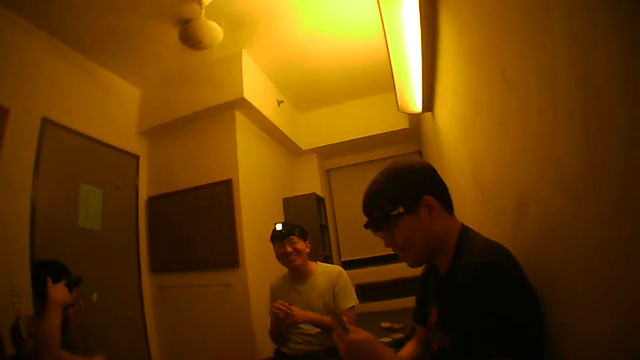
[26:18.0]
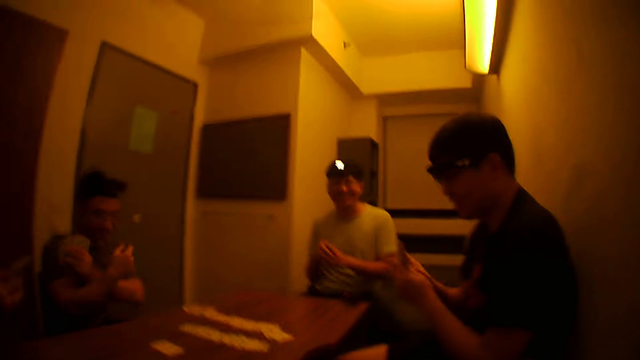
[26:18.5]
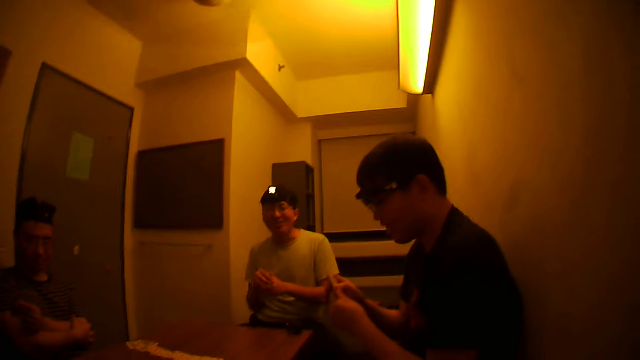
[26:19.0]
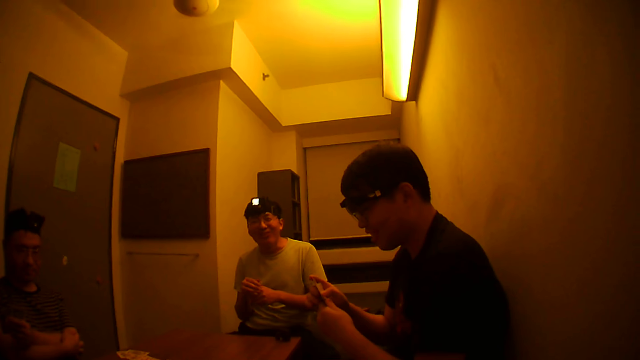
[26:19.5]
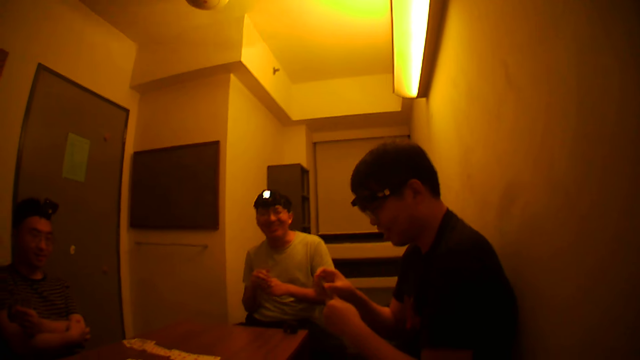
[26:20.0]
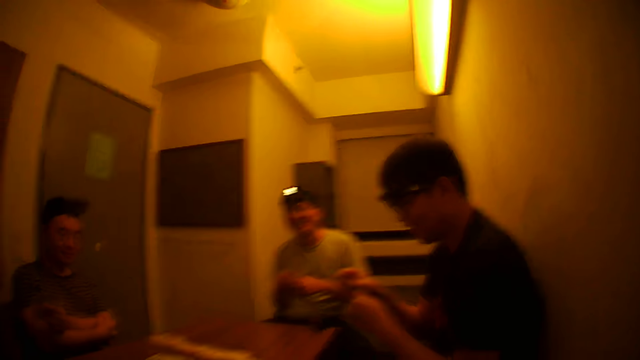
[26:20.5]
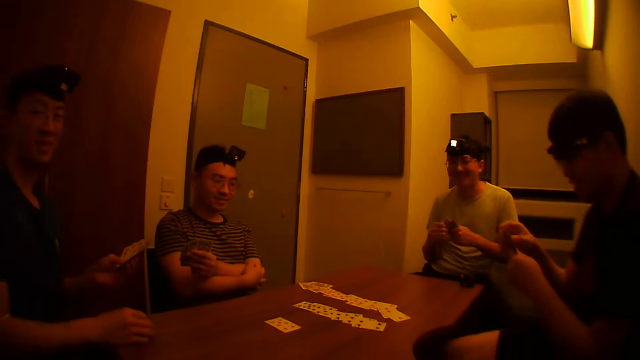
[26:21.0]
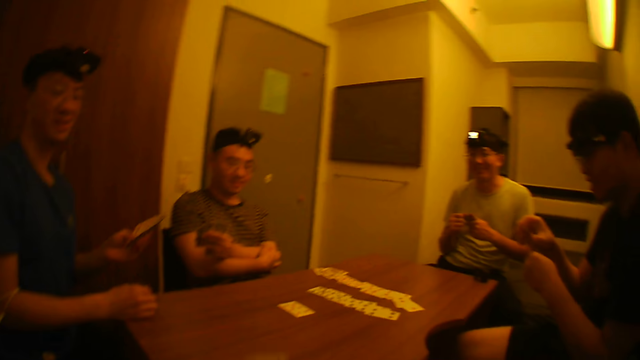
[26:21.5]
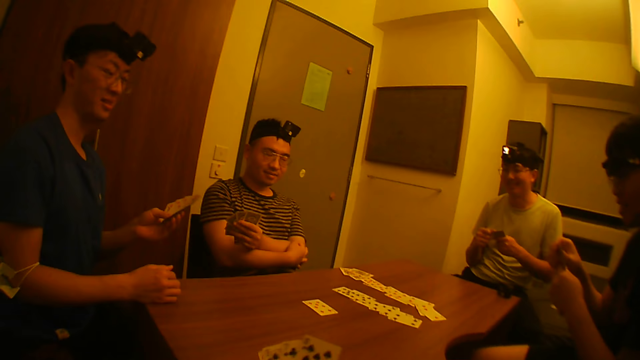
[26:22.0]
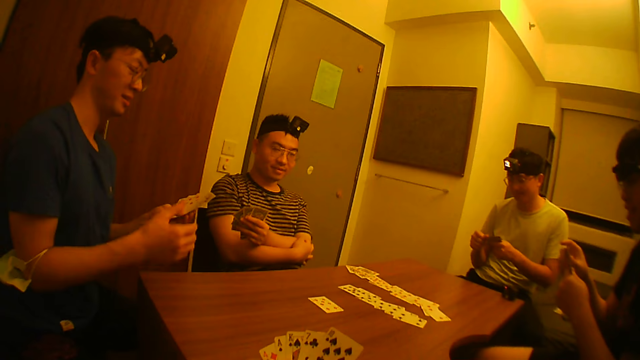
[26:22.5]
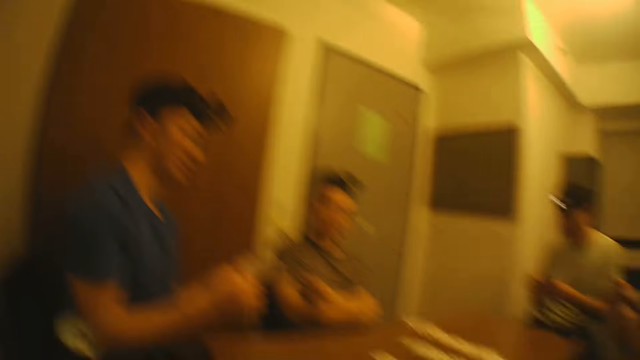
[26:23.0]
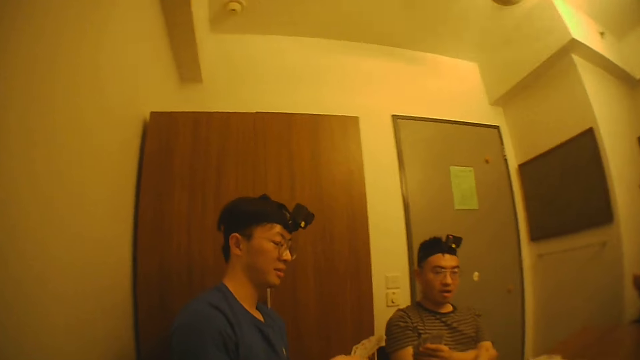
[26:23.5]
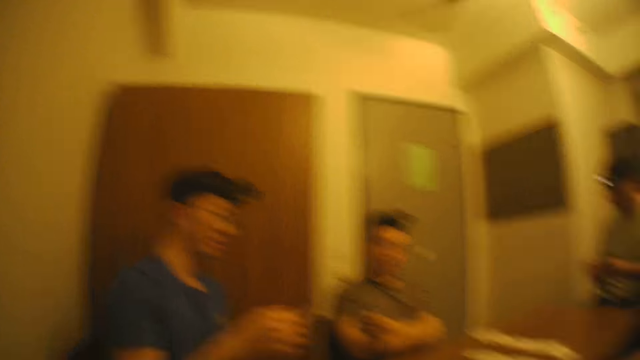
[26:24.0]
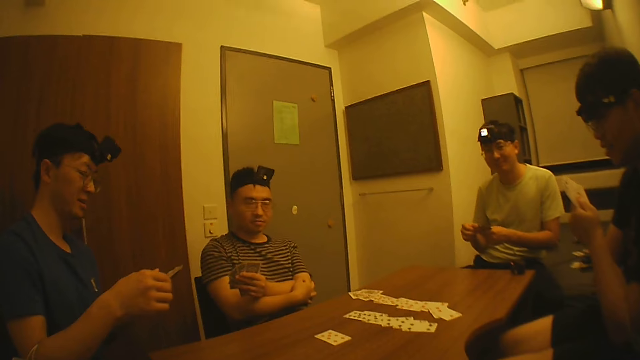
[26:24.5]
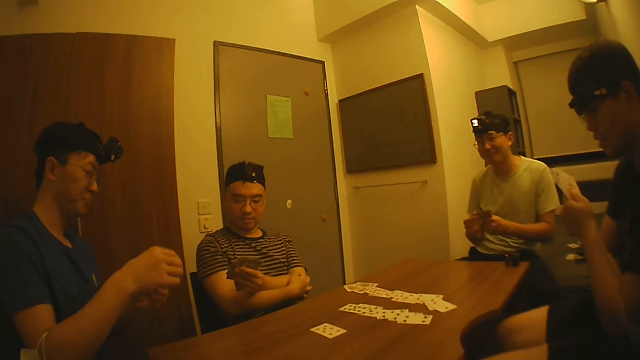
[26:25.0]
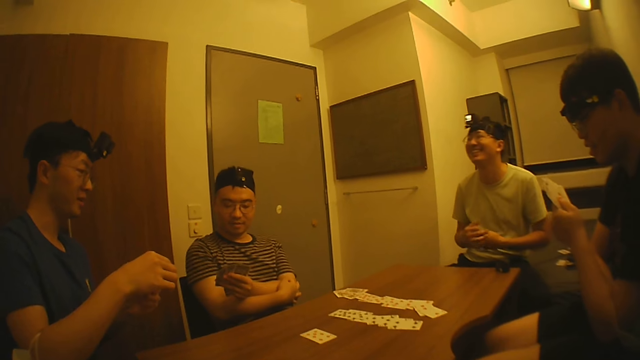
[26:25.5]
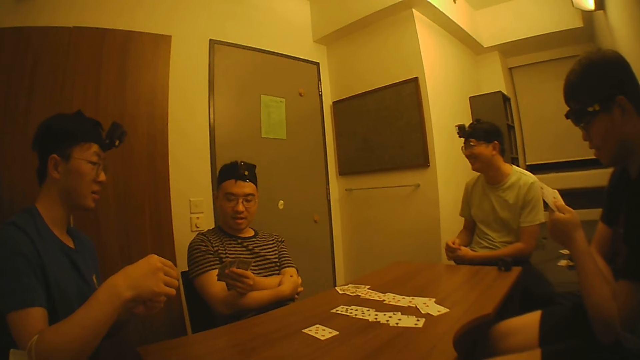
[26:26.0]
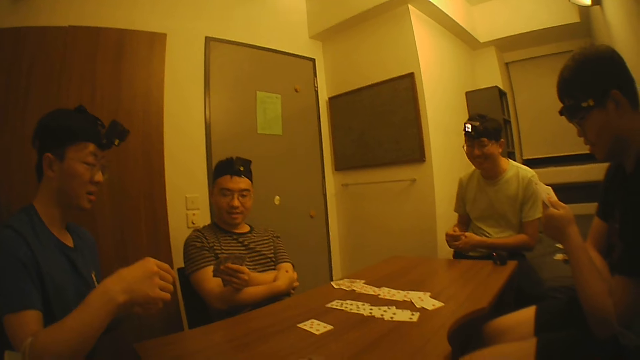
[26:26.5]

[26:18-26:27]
The camera wearer converses with the men. One of the men adjusts the cards in his left hand with his right hand.

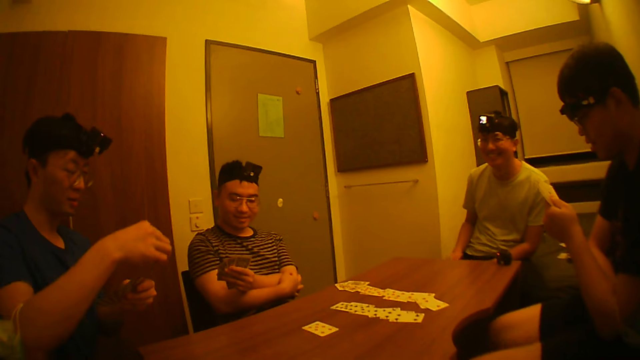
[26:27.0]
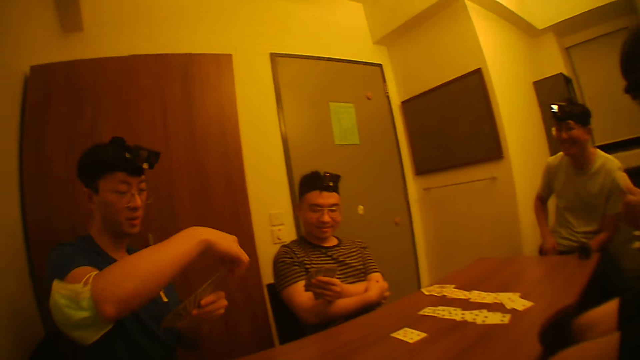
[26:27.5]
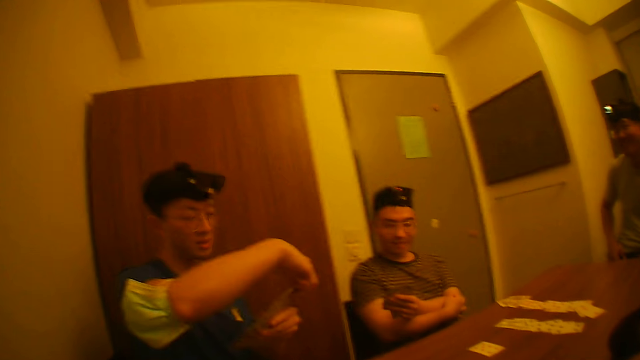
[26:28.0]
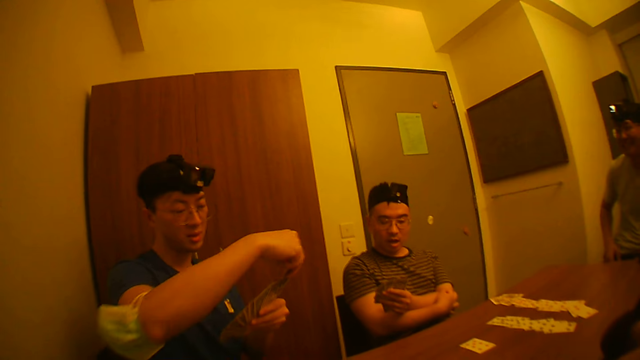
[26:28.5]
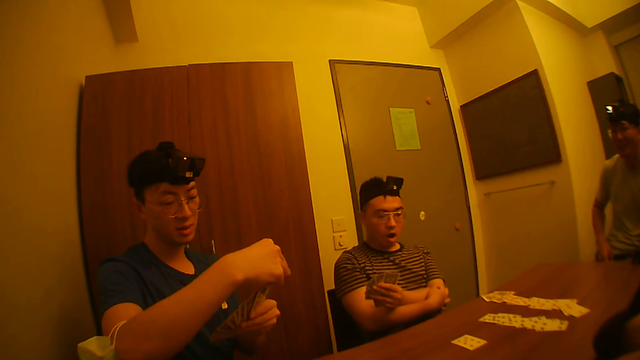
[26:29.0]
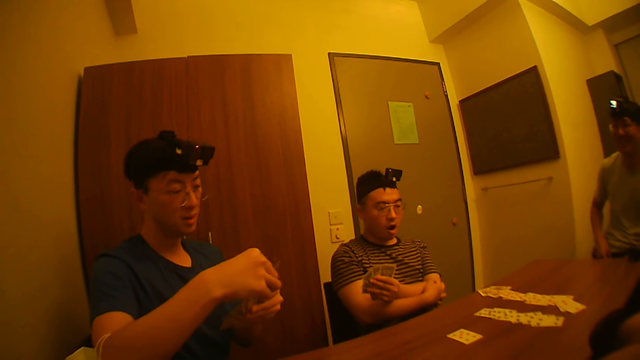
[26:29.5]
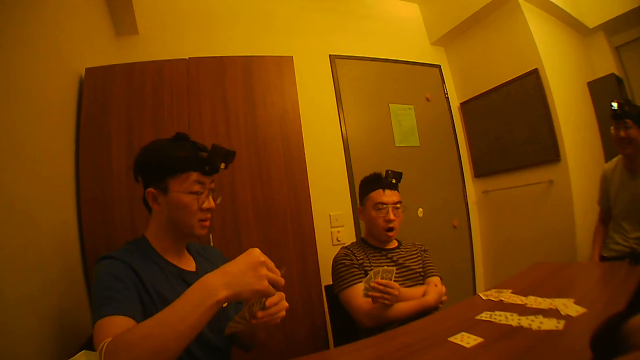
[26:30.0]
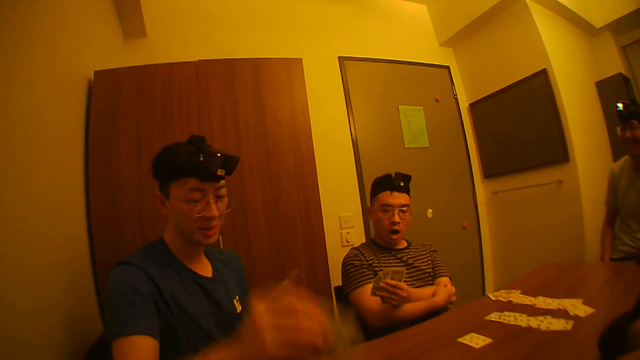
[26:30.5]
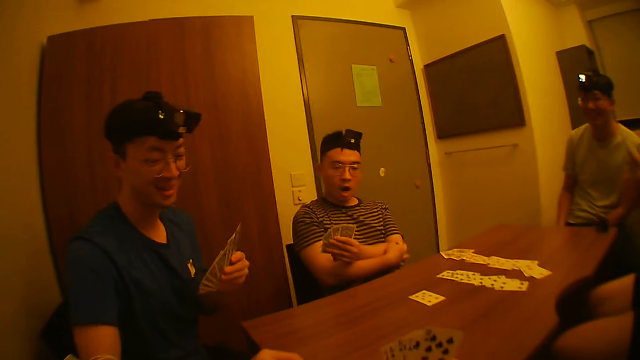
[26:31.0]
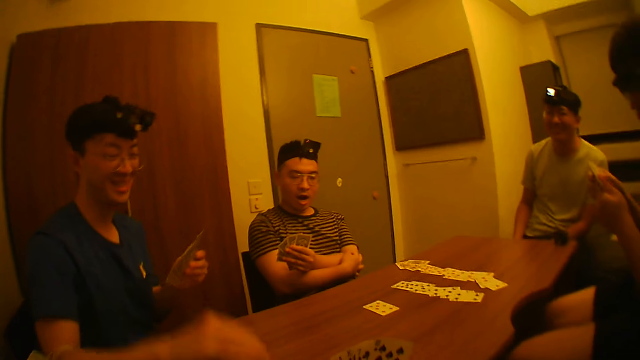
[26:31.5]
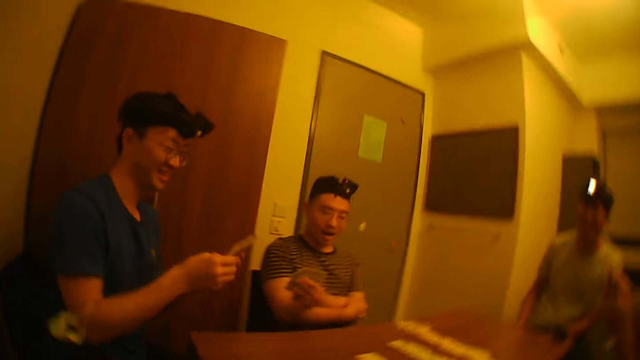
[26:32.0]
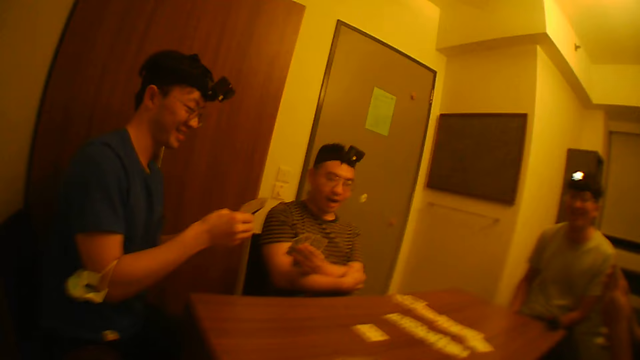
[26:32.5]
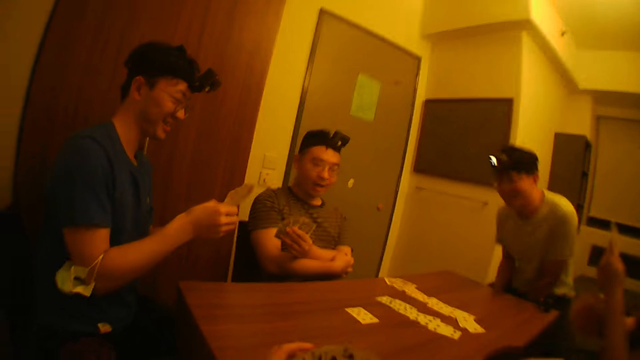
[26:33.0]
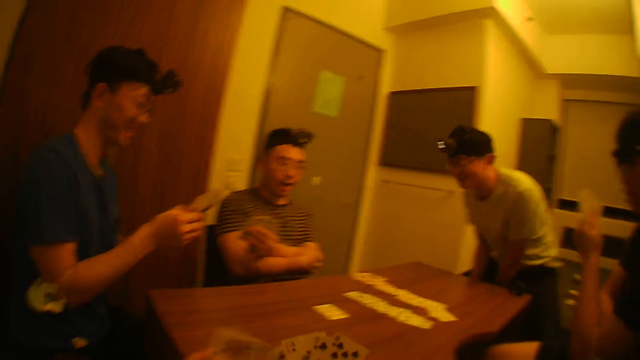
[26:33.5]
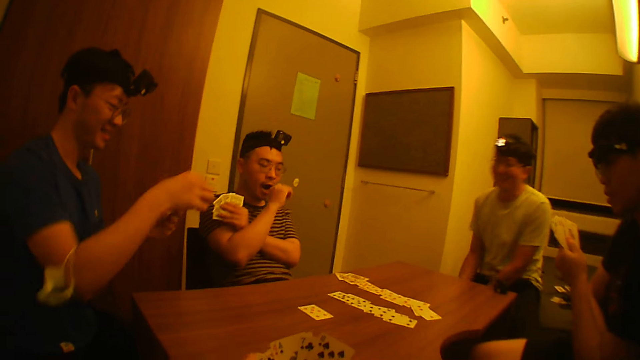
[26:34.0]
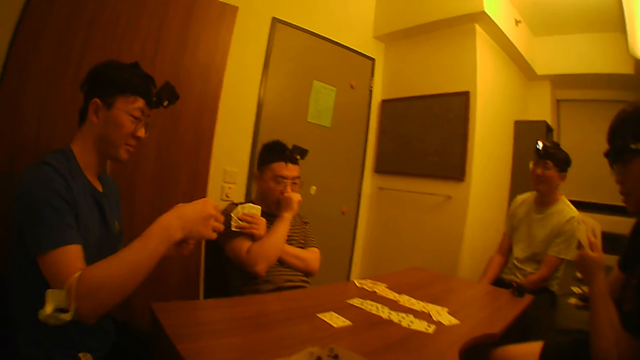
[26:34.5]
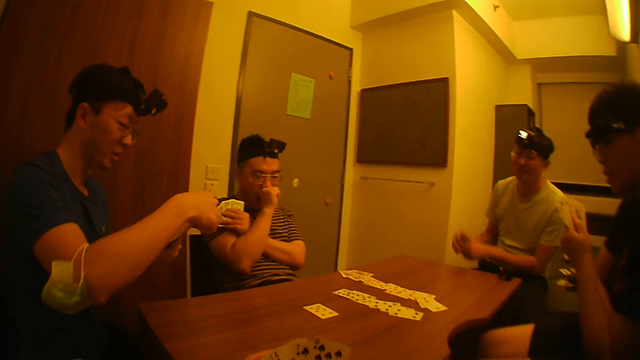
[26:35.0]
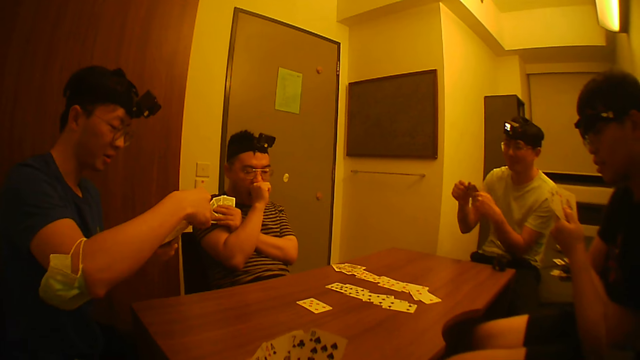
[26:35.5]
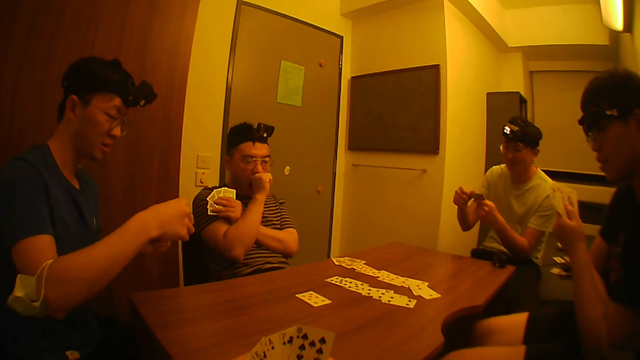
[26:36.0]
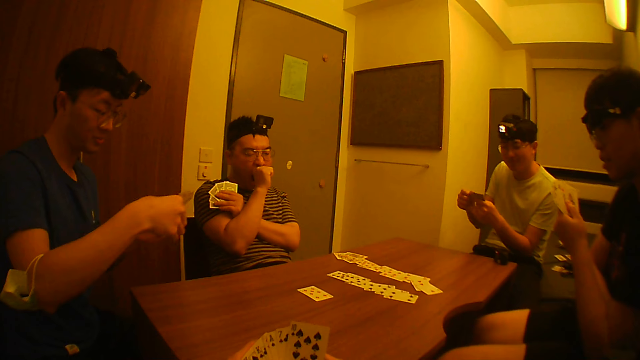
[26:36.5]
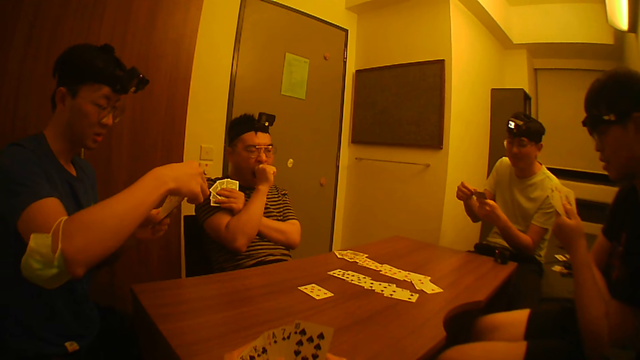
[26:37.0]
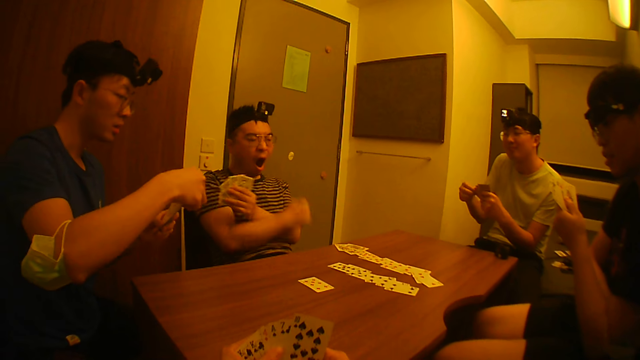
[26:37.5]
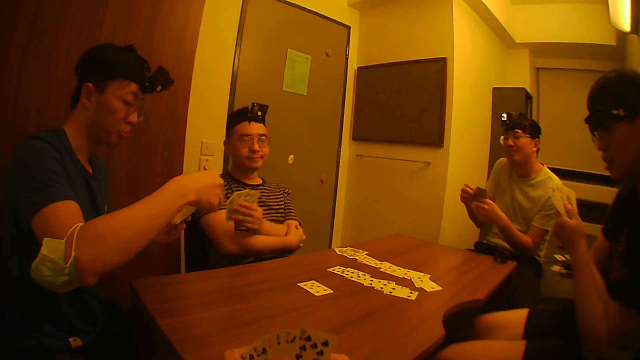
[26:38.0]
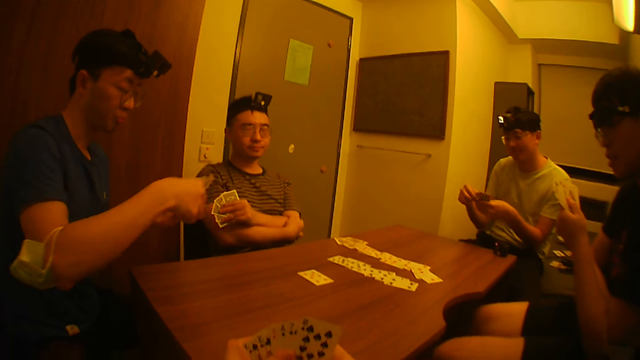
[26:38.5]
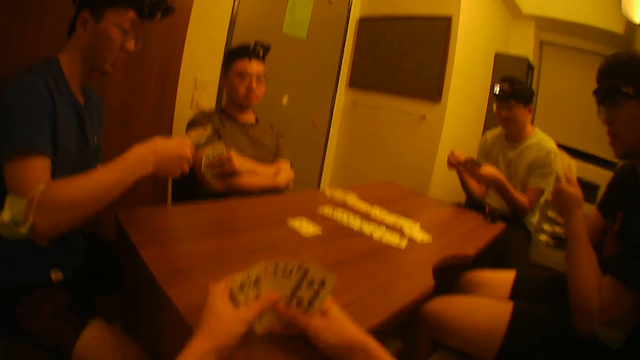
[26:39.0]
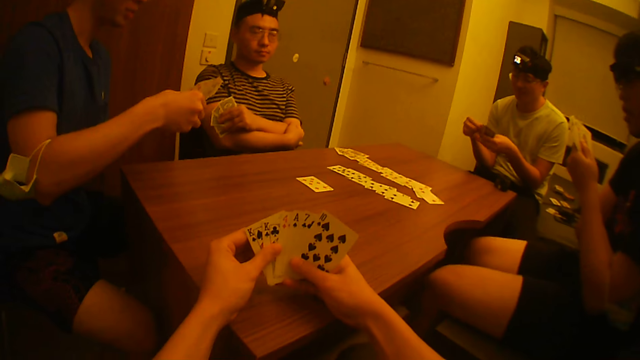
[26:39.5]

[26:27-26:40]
A man adjusts a card in his left hand with his right hand, picks a card from his left hand with his right hand, and passes the card to the camera wearer with his right hand. The man adjusts the cards in his left hand with his right hand. The camera wearer adjusts a card in his right hand with his left hand. Another man adjusts the cards in his left hand with his right hand. The first man picks a card from his left hand with his right hand.
